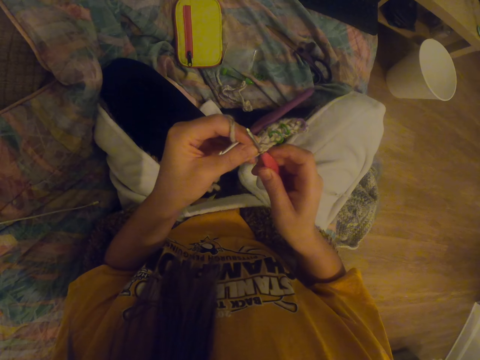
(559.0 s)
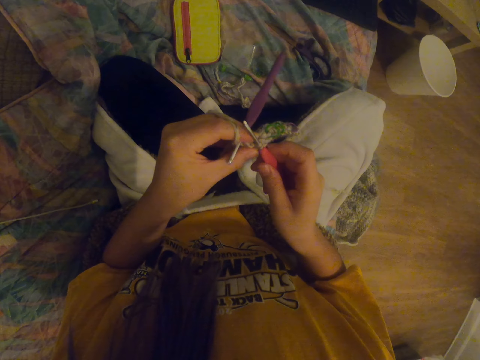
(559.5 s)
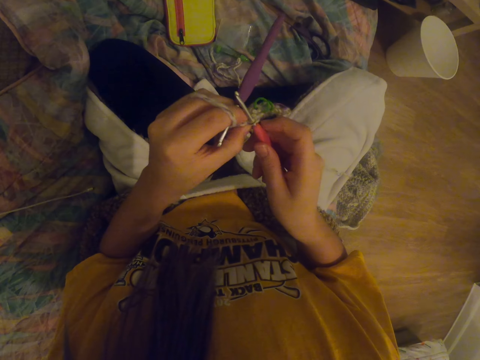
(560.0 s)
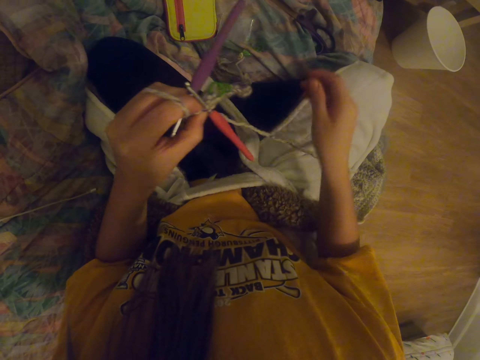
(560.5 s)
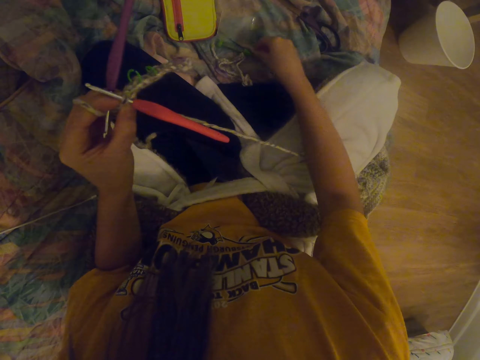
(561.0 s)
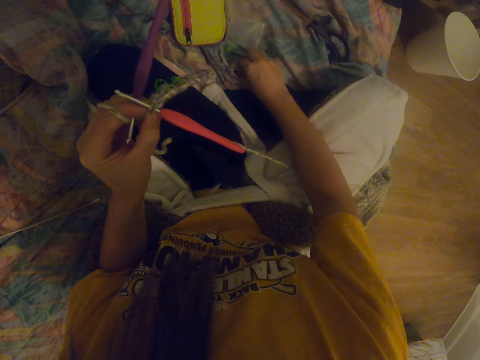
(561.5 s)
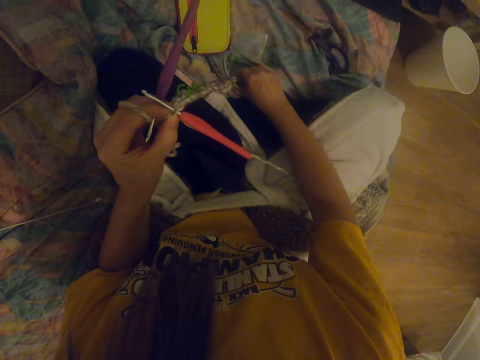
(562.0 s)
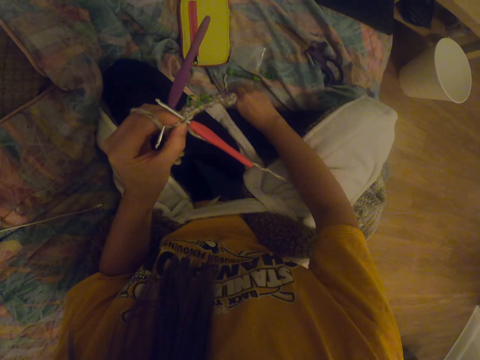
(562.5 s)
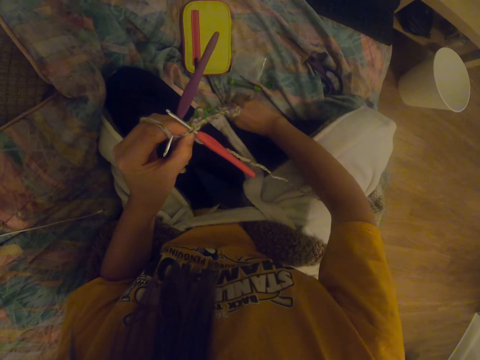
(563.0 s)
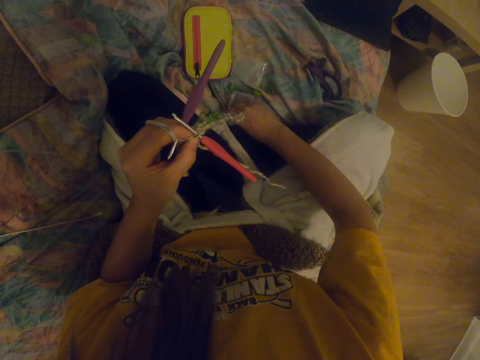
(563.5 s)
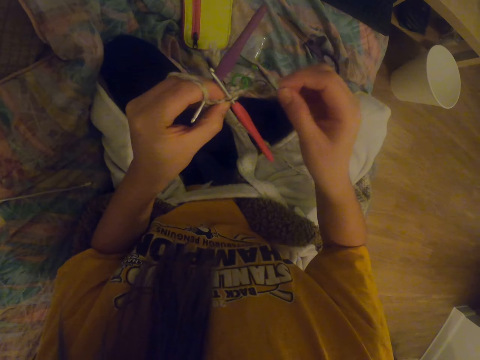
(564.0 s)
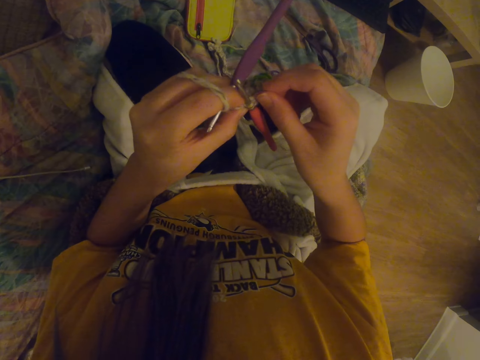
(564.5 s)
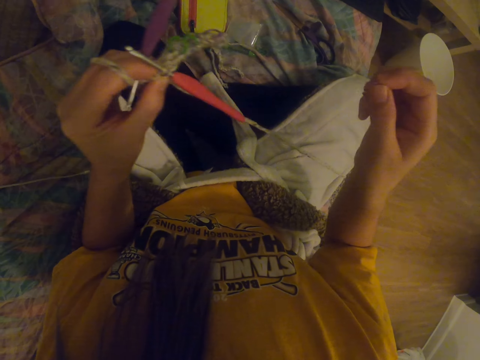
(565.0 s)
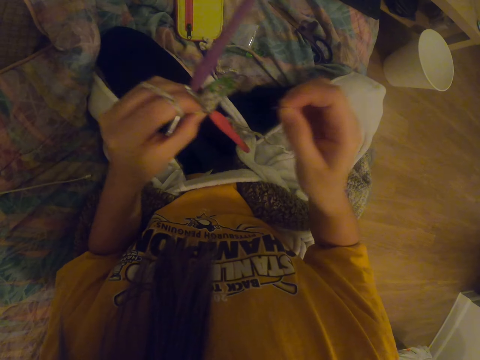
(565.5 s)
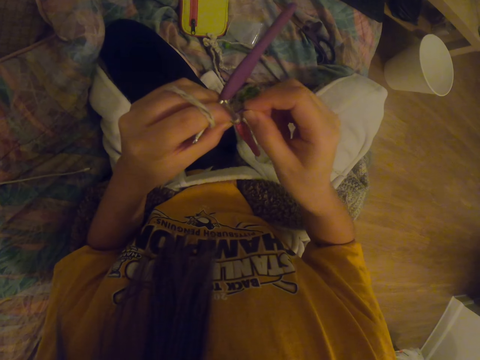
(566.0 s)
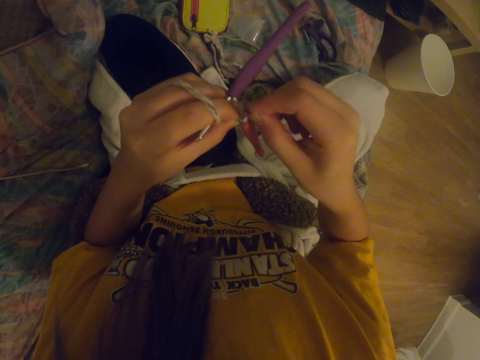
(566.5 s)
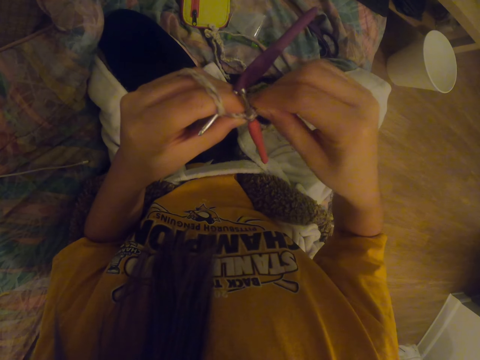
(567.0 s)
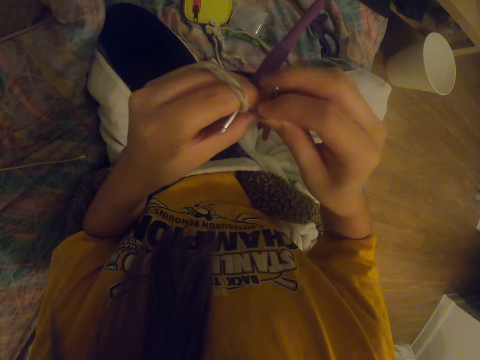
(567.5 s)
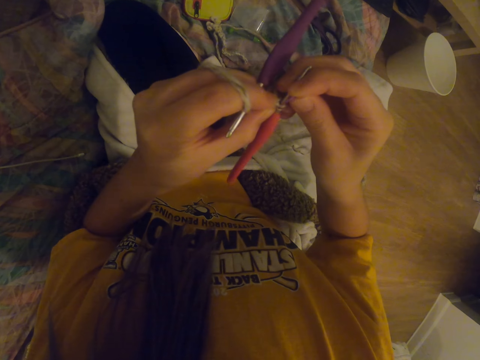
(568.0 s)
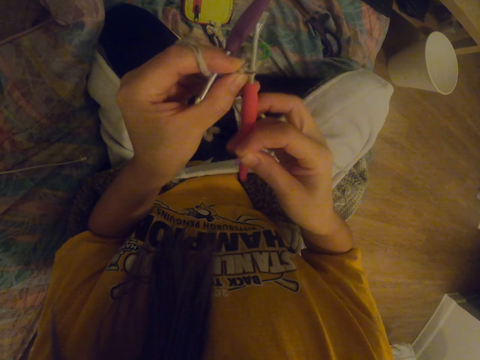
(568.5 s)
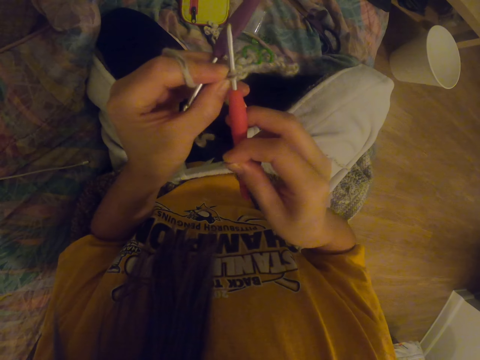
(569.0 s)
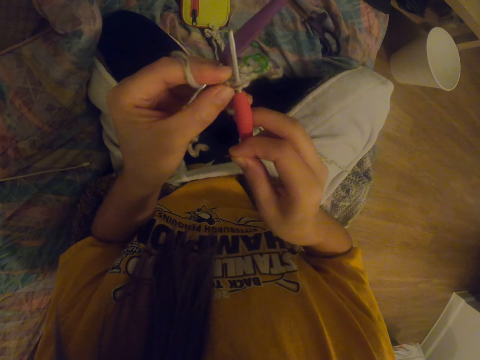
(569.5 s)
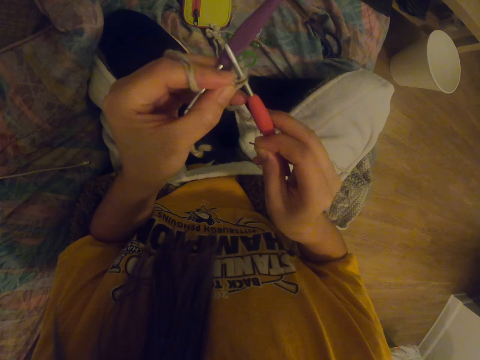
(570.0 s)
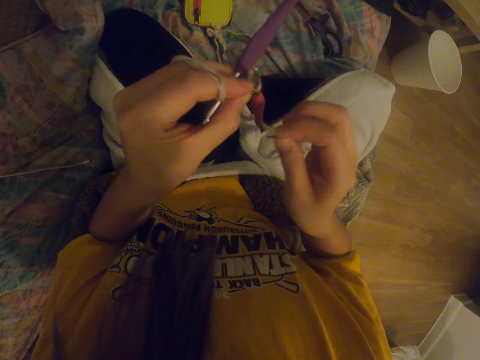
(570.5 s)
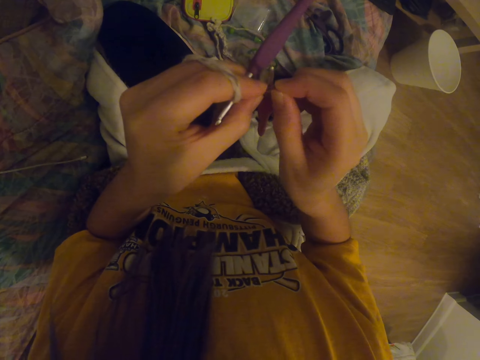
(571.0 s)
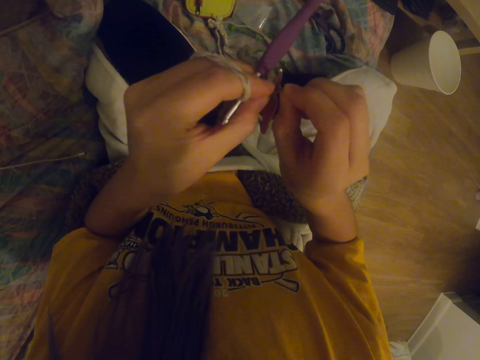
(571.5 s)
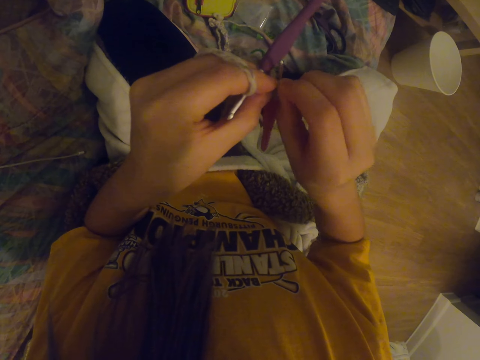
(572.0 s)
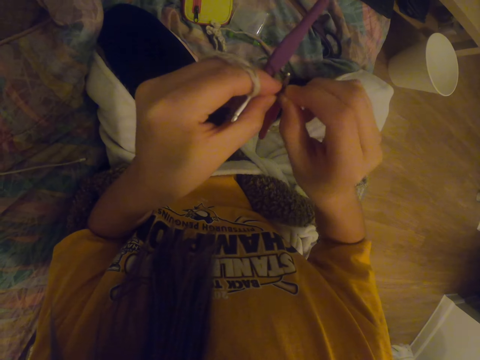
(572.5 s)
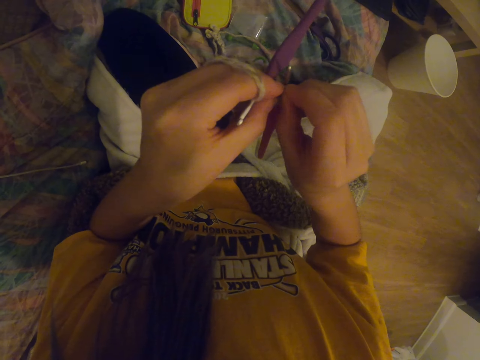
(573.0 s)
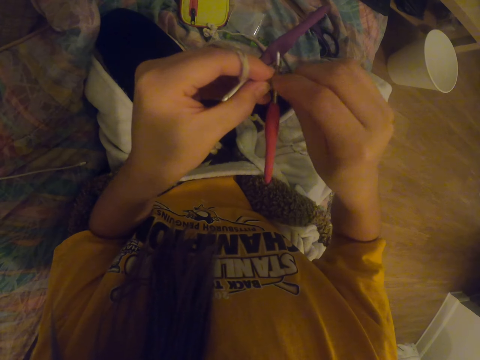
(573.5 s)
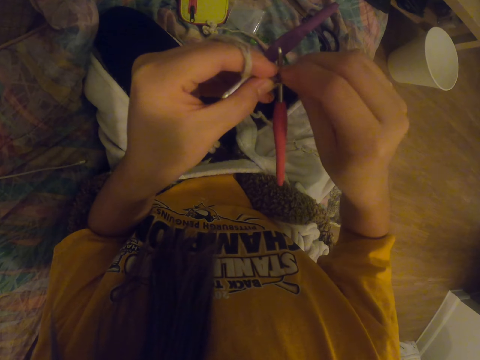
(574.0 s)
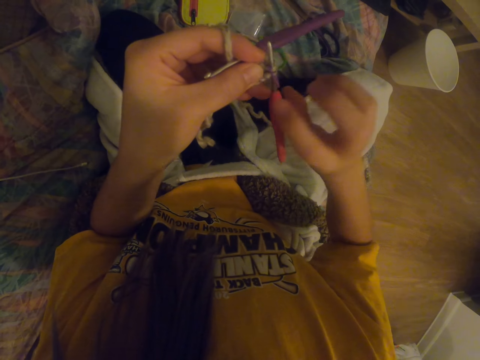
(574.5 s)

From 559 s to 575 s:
The camera wearer picks up a decoration. They pick up a hook with a hand. They fix the decoration to the garment. They try to put the hook in a fabric. They hold the crochet hook with a hand. They adjust the crochet hook. They fix the decoration to the garment. They put the hook in the fabric.

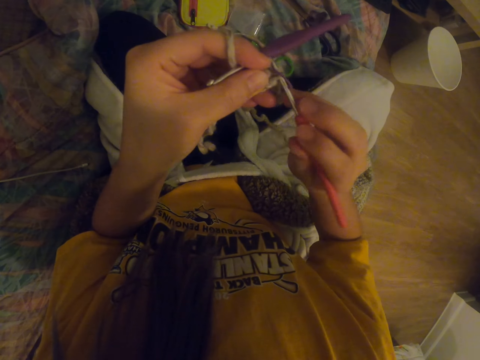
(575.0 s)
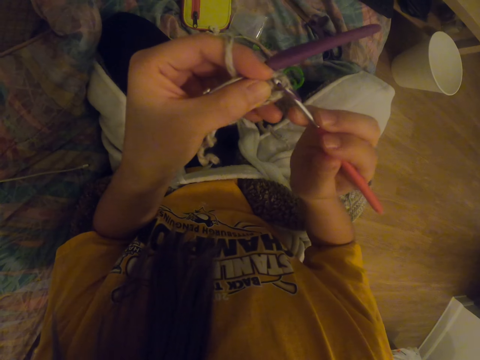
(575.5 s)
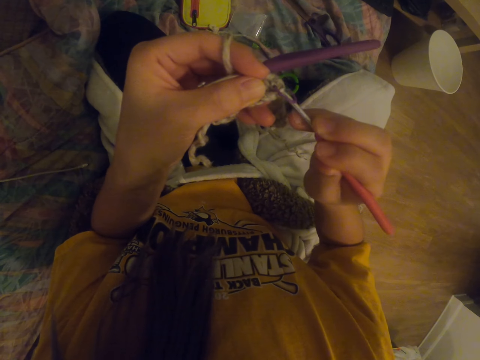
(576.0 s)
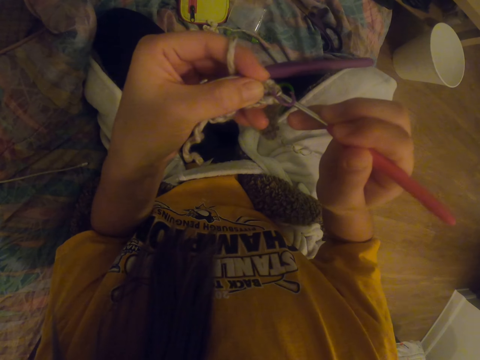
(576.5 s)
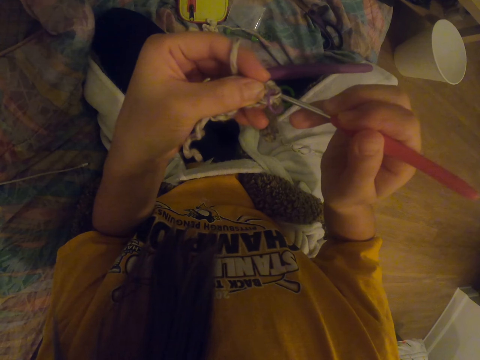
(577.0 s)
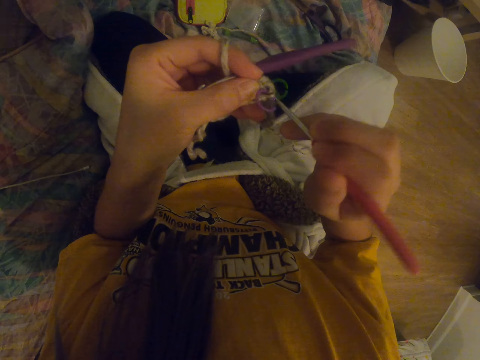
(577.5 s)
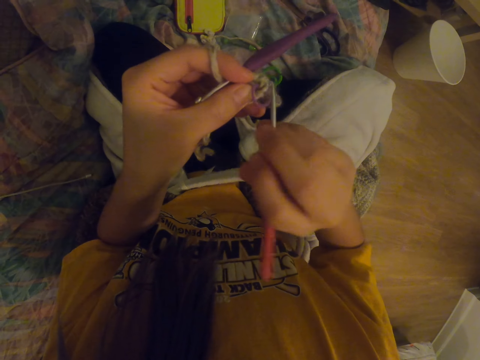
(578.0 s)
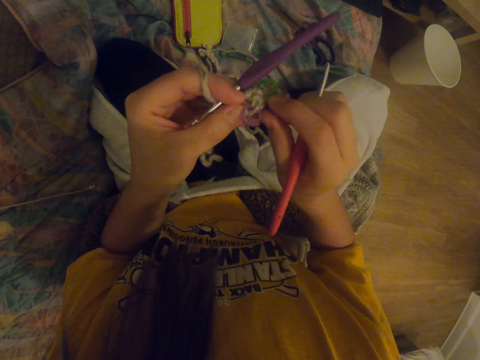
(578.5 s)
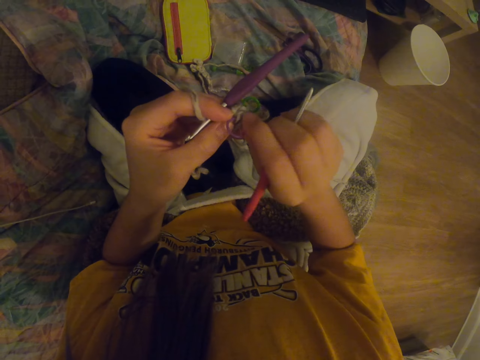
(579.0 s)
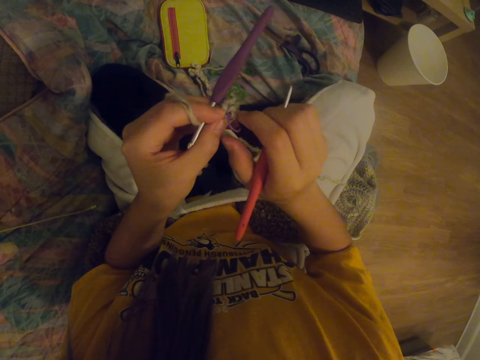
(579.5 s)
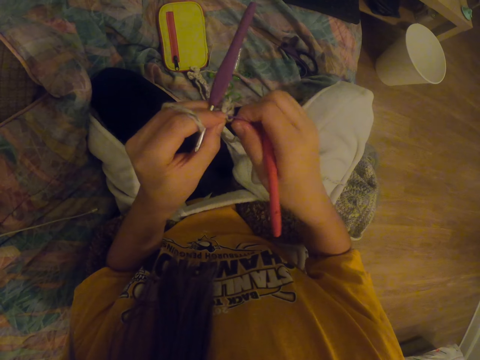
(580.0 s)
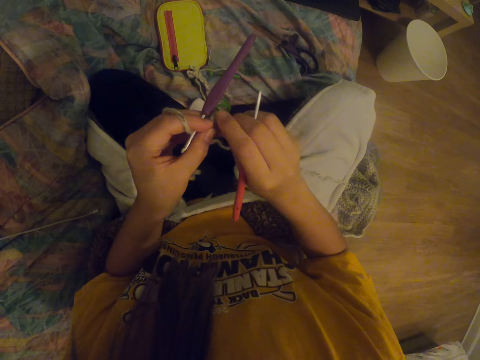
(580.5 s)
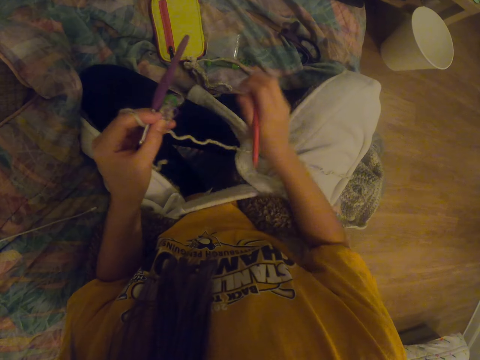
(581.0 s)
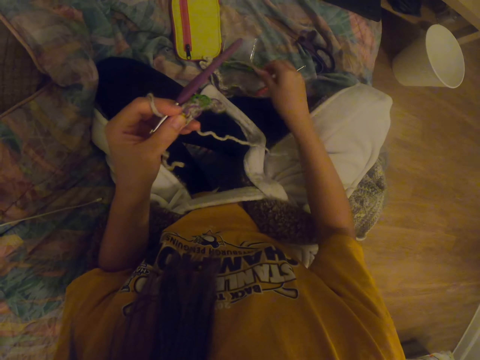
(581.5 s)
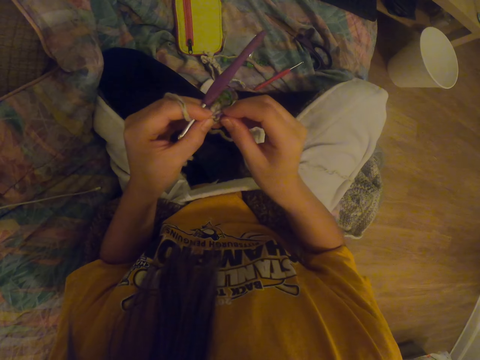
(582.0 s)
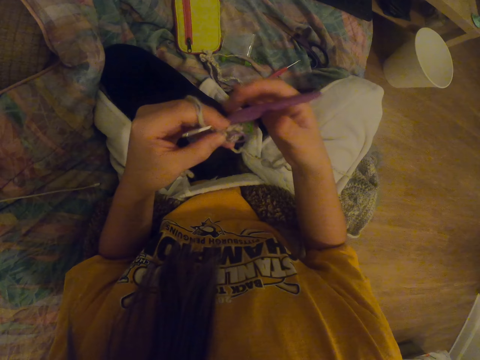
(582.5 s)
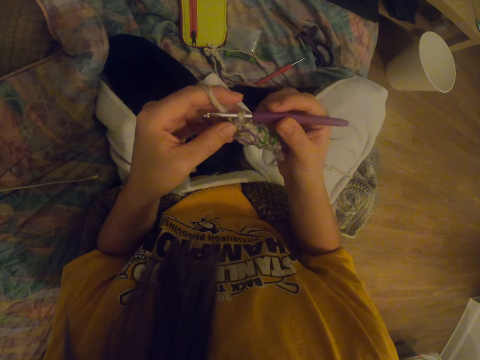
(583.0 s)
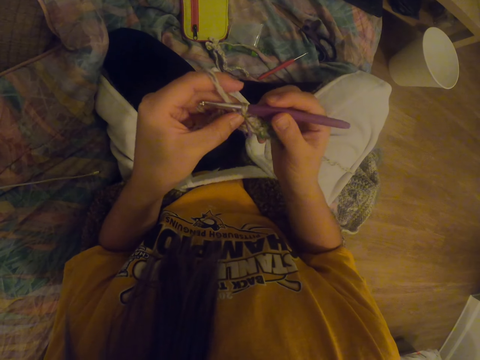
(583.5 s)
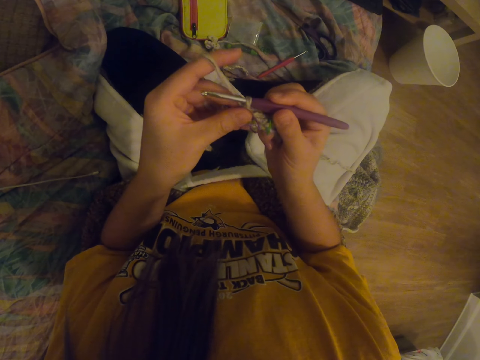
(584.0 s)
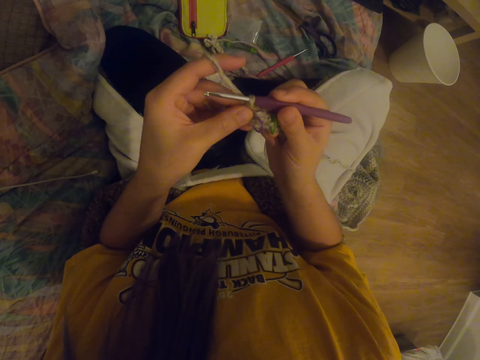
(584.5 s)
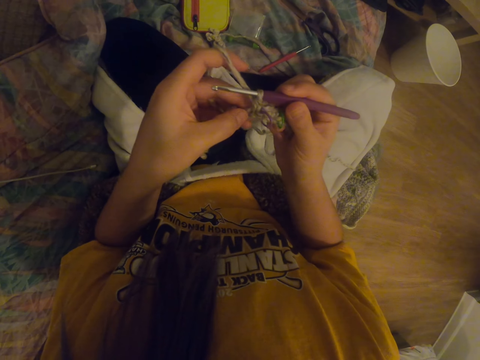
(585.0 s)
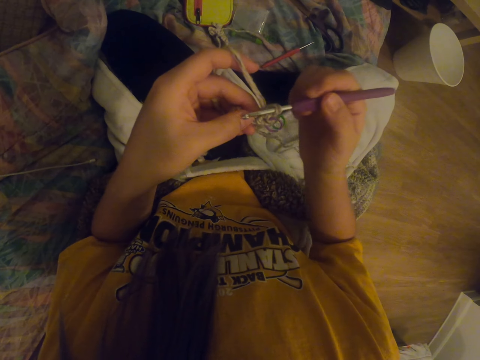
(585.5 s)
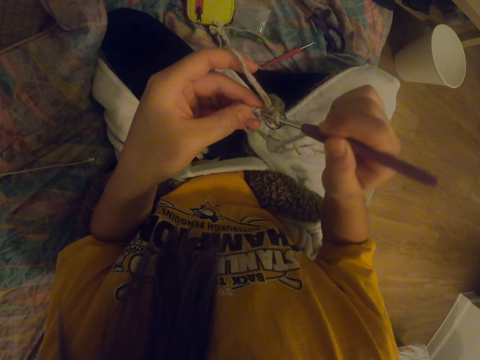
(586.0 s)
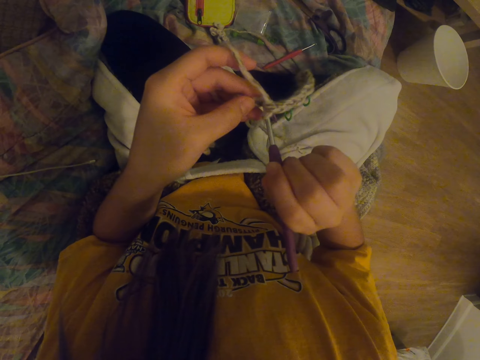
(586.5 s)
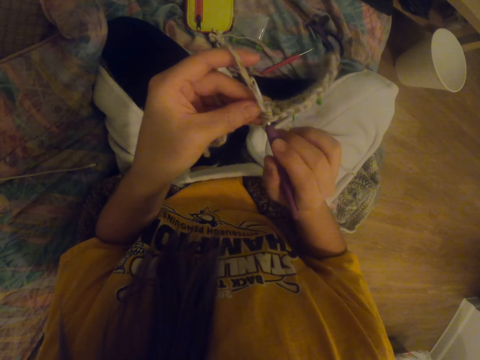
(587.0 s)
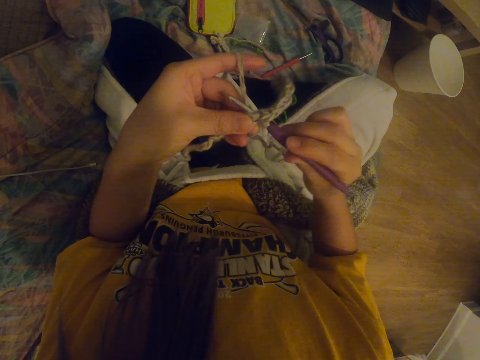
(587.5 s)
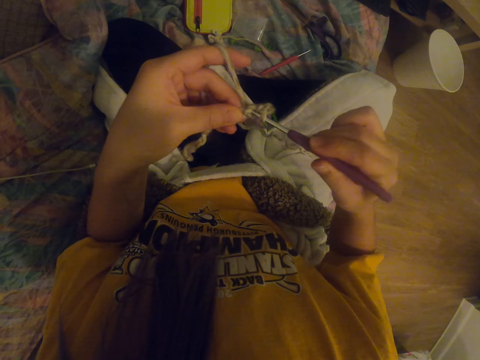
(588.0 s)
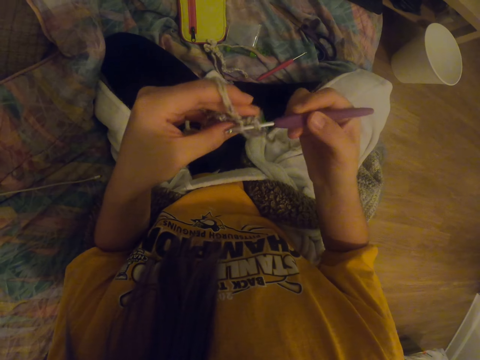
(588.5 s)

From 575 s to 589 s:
The camera wearer removes a crochet hook from a fabric. They fix a decoration to the garment. They put down the crochet hook on a mat or couch. They stare at the garment. They knit the fabric with the crochet hook.
